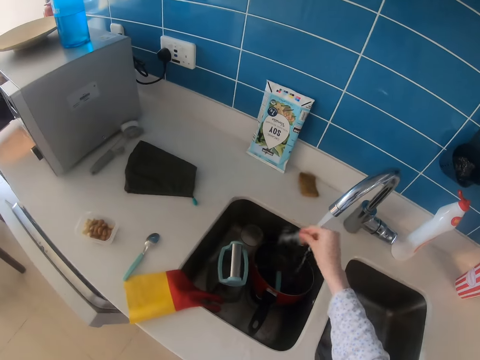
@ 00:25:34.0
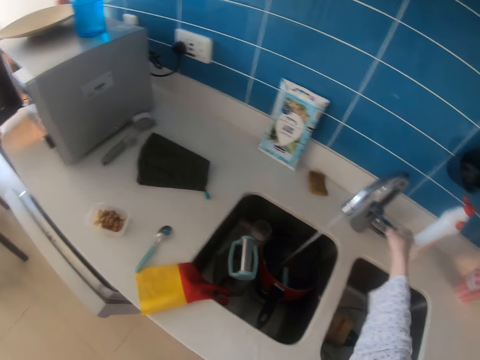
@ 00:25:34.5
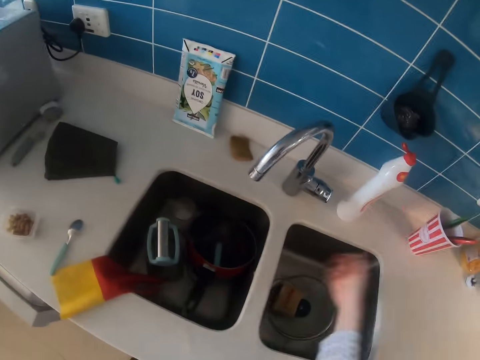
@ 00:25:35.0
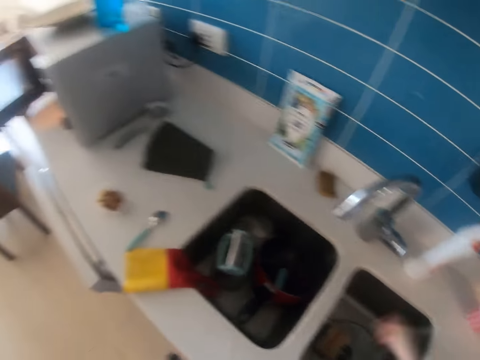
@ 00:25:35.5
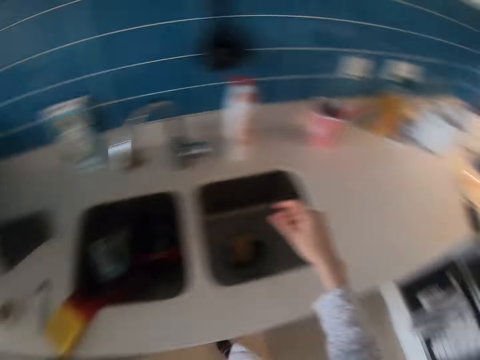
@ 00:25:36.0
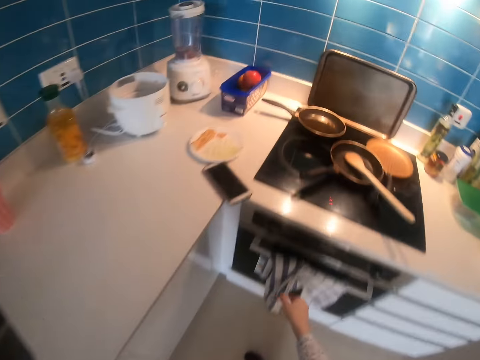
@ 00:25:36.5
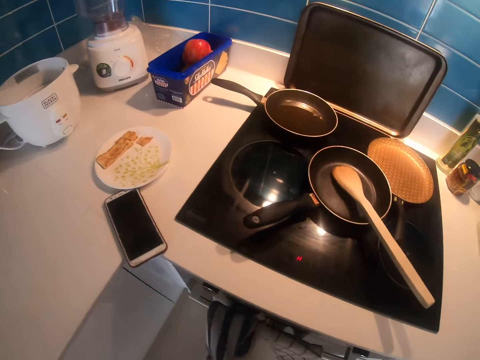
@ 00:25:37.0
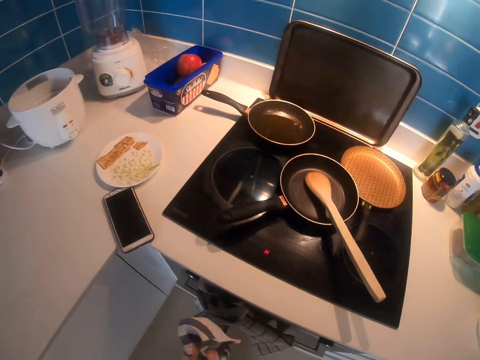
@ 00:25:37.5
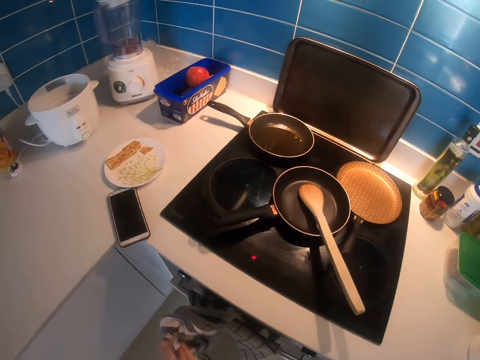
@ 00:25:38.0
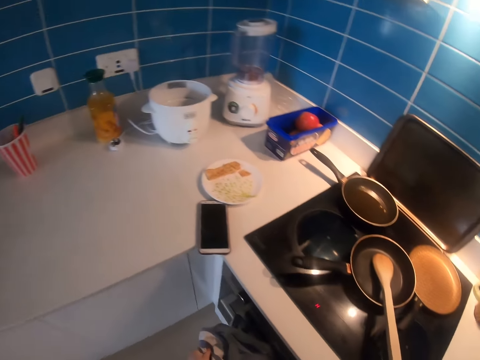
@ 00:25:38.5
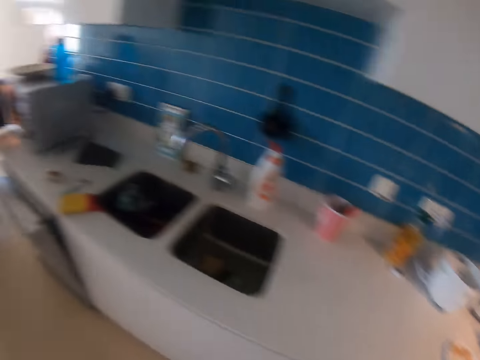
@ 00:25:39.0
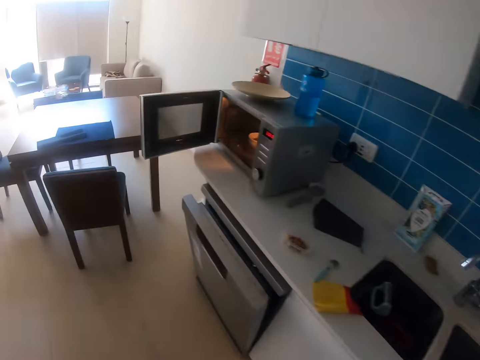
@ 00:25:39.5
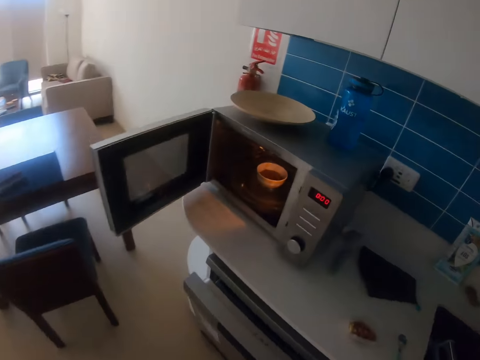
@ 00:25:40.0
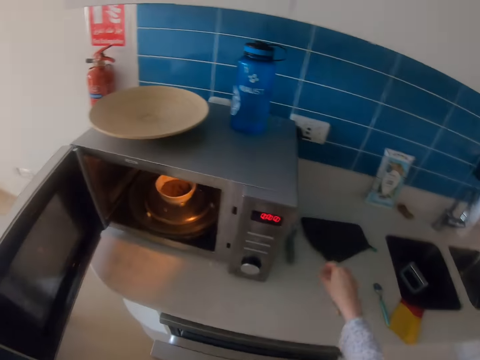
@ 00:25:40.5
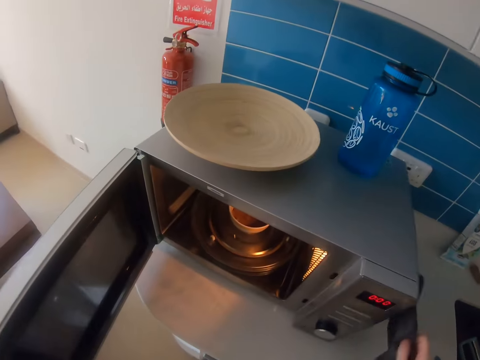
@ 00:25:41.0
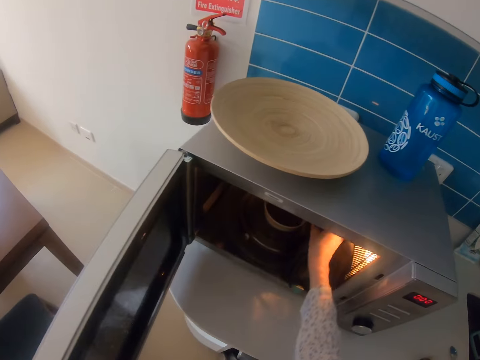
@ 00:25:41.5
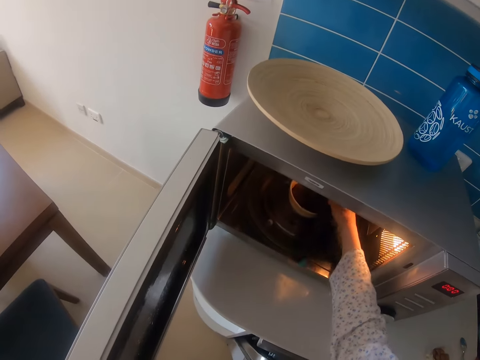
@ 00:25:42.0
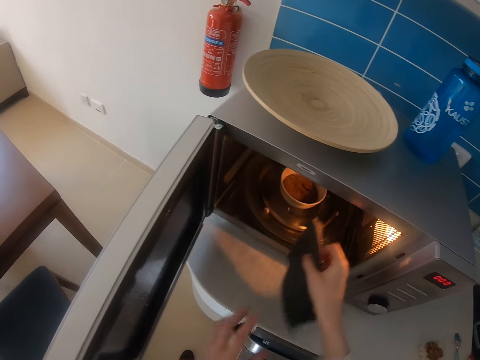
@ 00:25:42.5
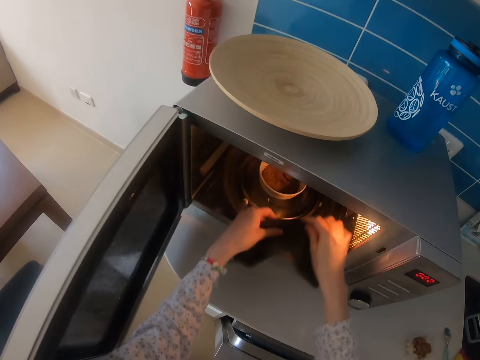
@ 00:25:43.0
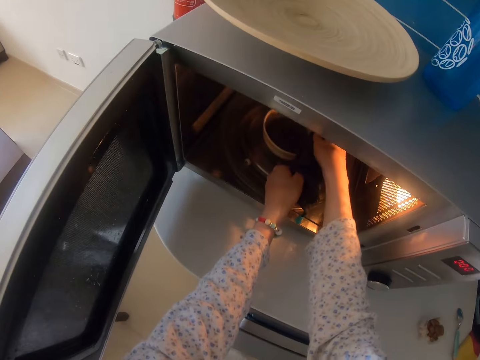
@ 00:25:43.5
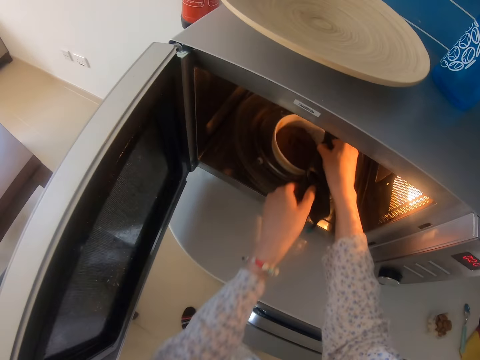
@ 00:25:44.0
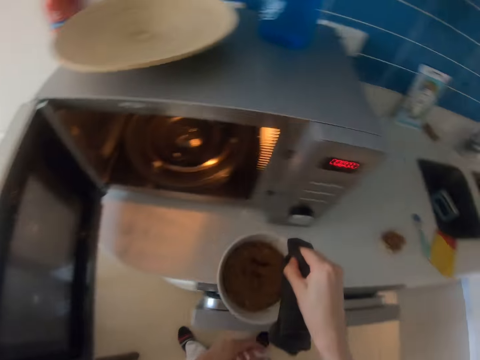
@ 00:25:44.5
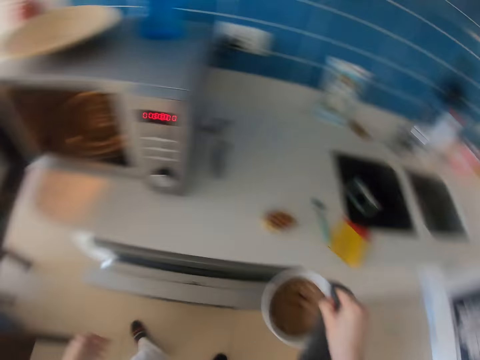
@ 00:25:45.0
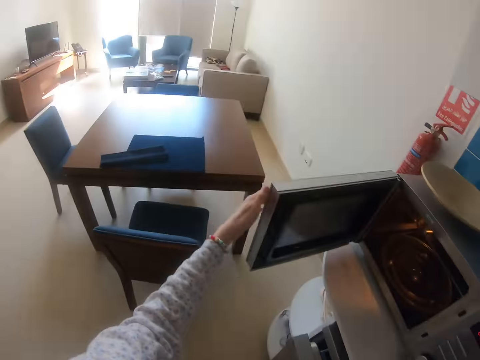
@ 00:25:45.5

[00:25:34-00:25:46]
The camera wearer washes her hand. She closes the tap. She swirls her hand. She wipes her hands with a towel. She walks in the kitchen. She picks up a cloth. She removes a bowl in the microwave.

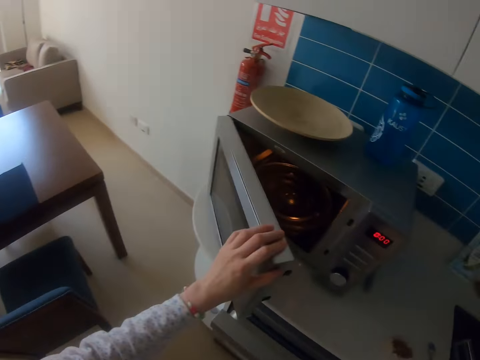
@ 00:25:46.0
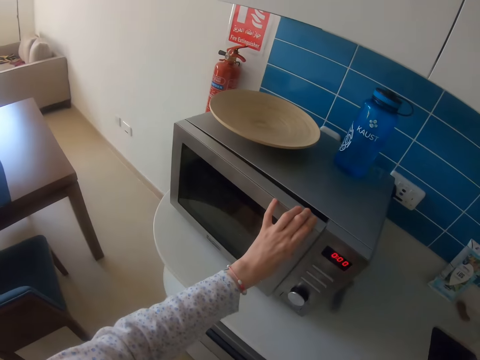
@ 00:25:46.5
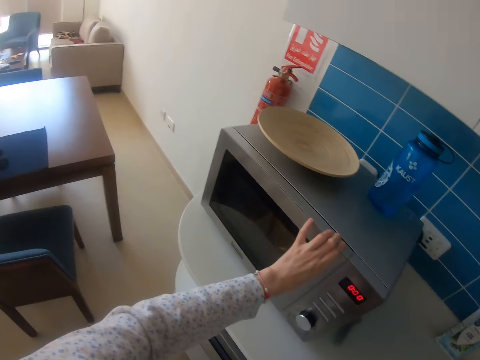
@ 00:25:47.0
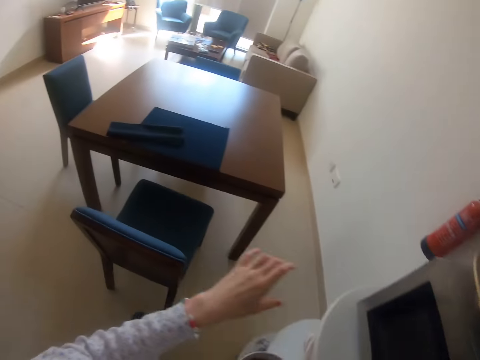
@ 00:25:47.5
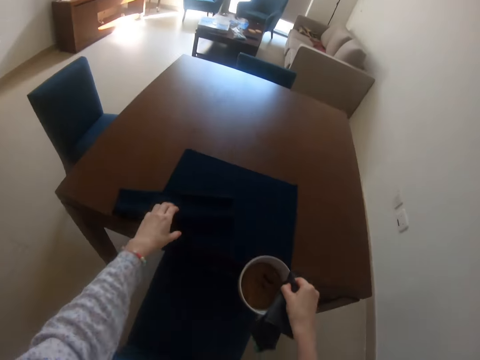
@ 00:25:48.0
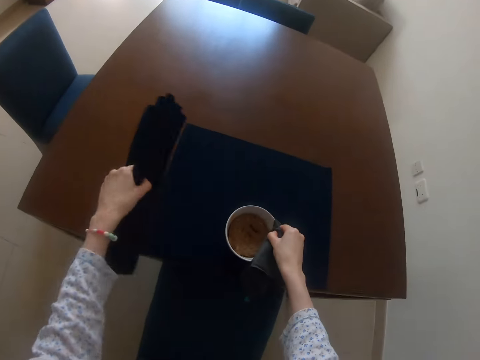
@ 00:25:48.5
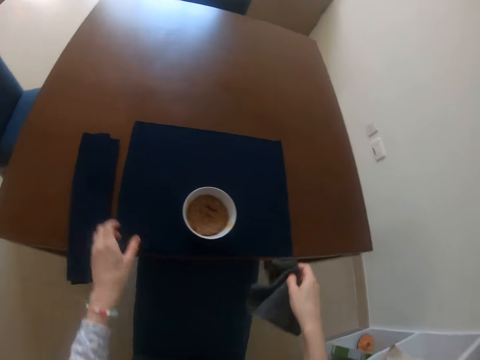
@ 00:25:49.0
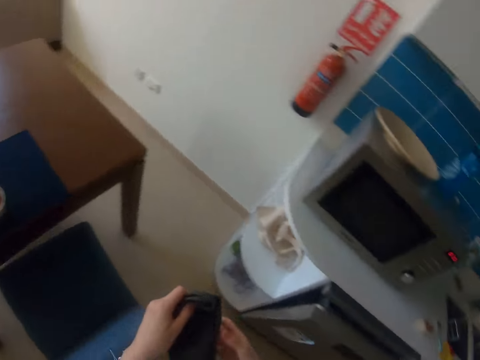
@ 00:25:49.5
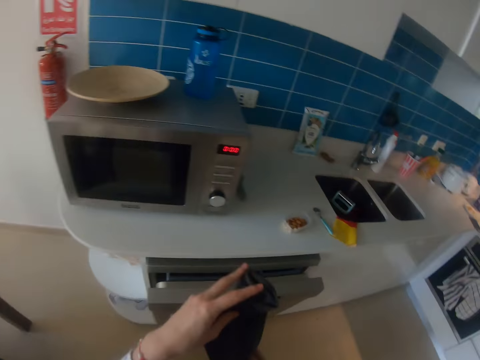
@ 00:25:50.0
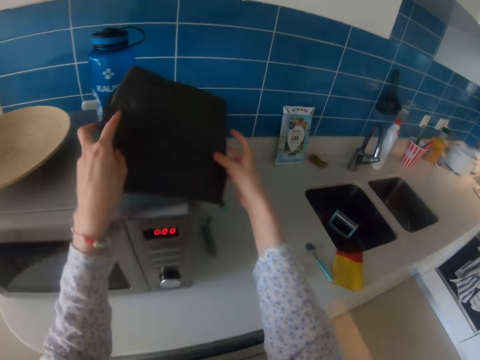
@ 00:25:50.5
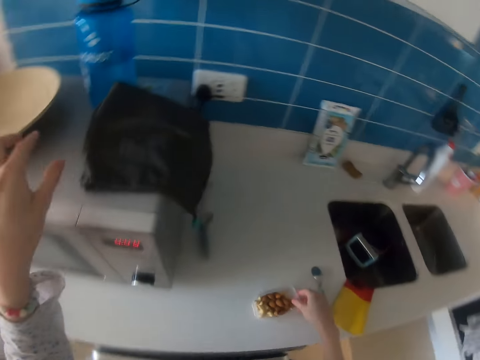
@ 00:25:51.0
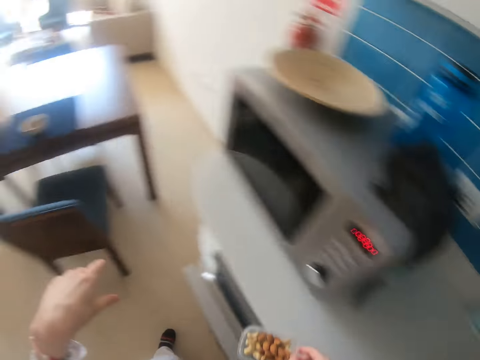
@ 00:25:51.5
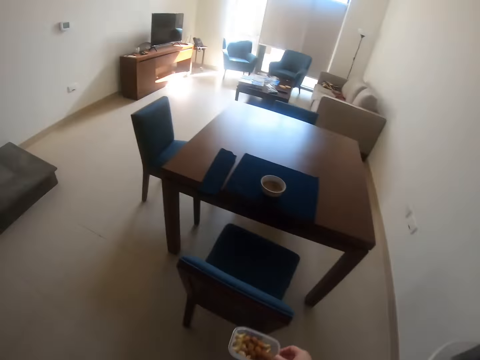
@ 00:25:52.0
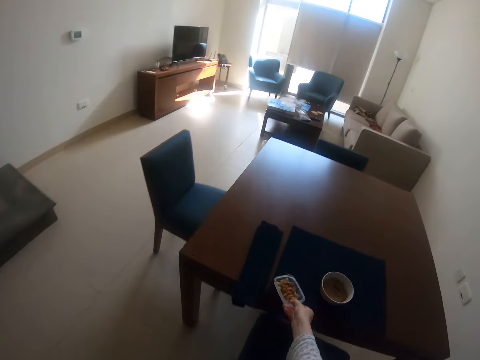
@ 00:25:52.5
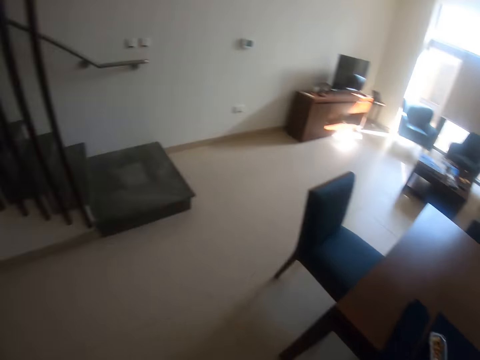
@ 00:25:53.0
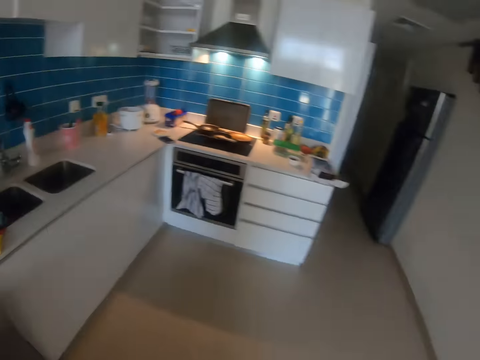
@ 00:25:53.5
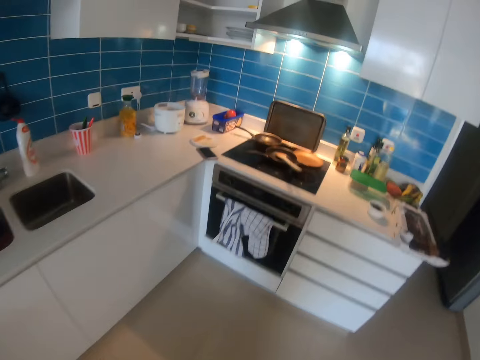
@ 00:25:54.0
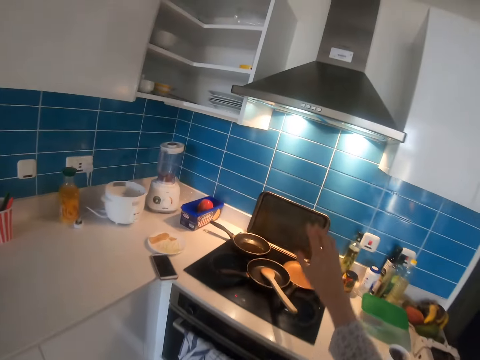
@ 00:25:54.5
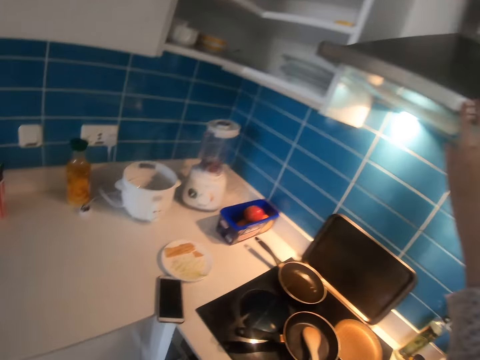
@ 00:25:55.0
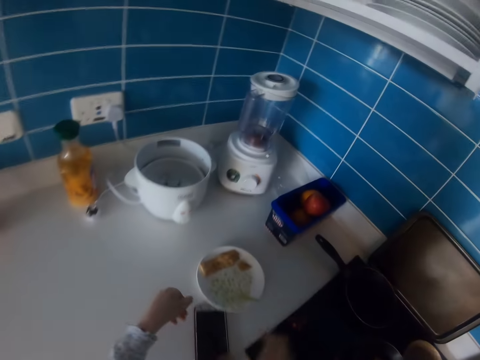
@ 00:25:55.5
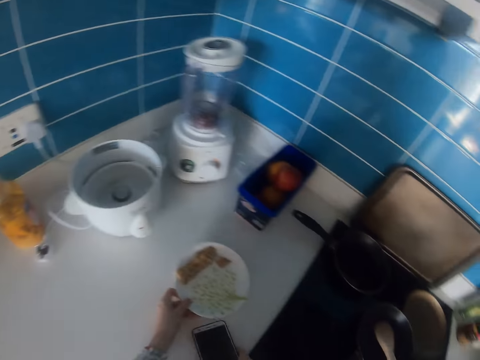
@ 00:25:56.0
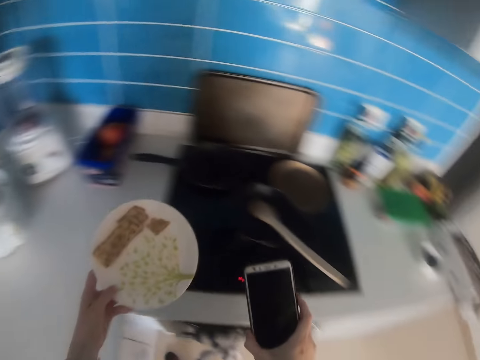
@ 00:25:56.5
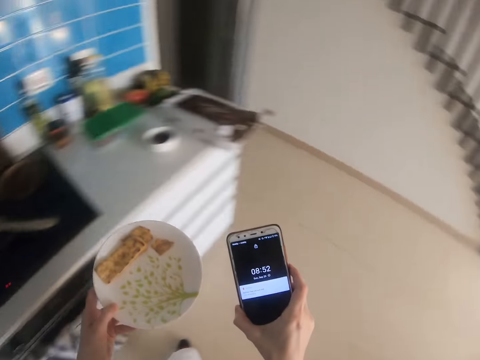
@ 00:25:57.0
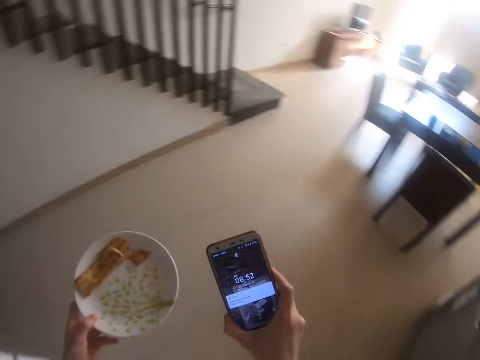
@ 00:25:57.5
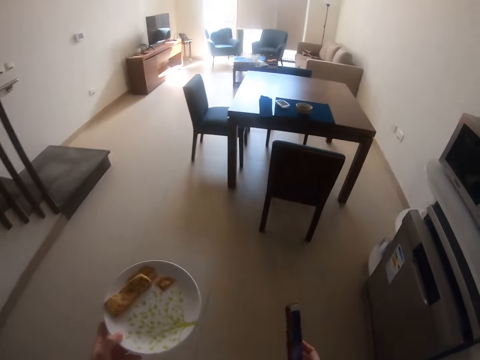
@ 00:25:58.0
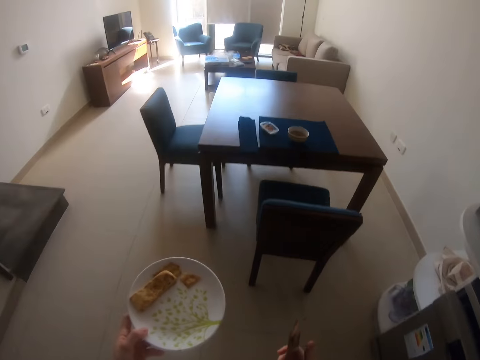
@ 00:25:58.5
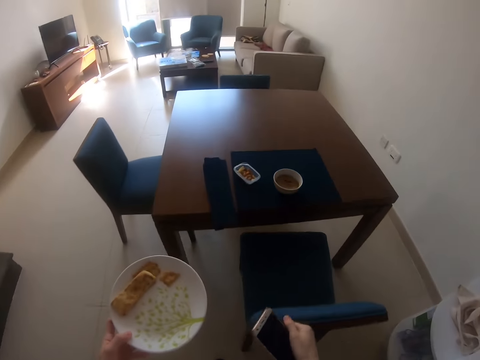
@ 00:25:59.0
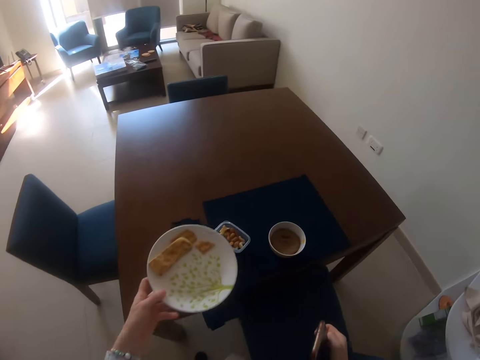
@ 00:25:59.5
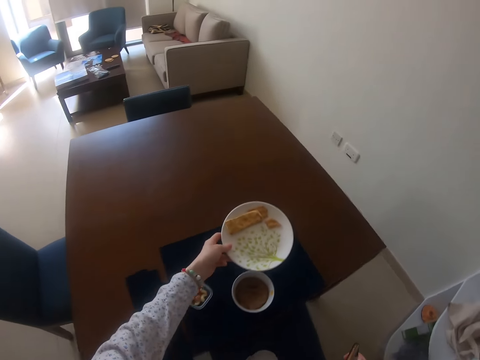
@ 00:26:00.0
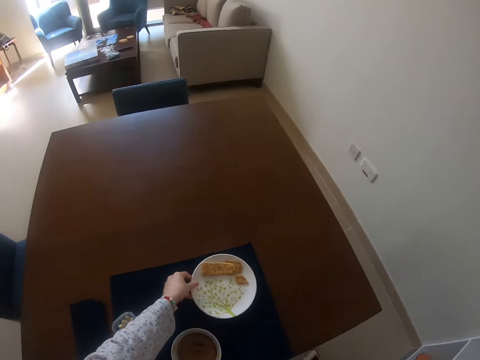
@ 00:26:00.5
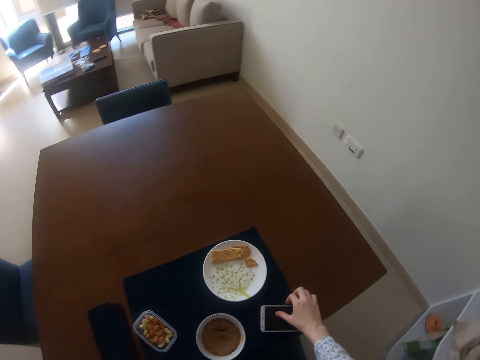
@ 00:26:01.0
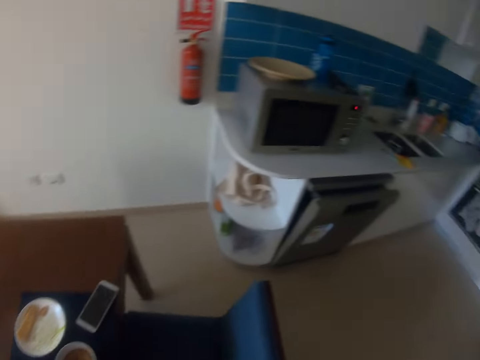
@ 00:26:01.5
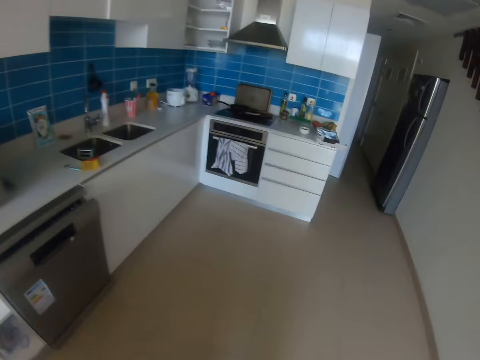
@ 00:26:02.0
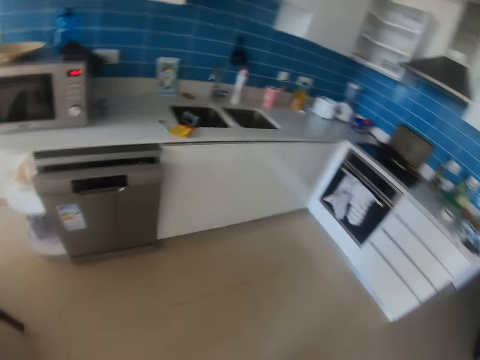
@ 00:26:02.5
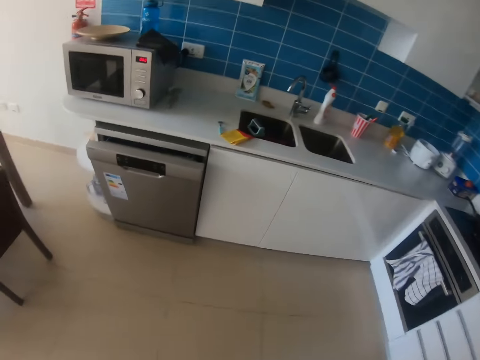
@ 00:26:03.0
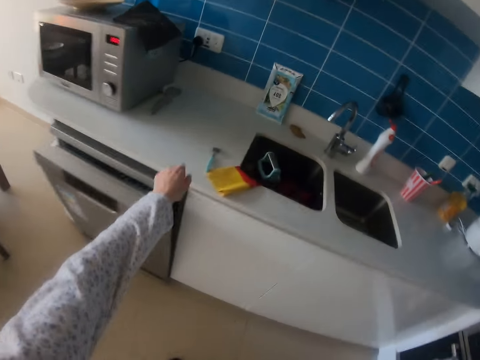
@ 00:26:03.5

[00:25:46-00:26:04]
The camera wearer closes the microwave. She removes a cloth from the table. She puts a mat on the table. She puts a bowl on the table. She walks around. She puts the cloth on the microwave. She takes a dish. She holds food. She puts the dish on the table. She walks in the kitchen. She holds a surface. She turns off the light. She takes the plate. She picks up her phone. She looks at her phone. She walks in the kitchen. She puts the plate on the table. She drops the phone on the table. She puts food on the table. She walks in the kitchen.
